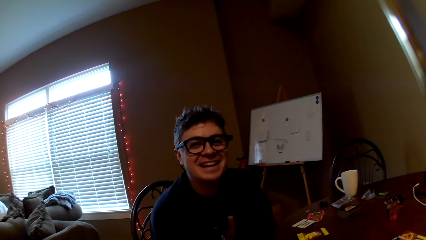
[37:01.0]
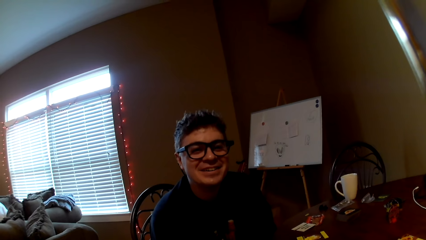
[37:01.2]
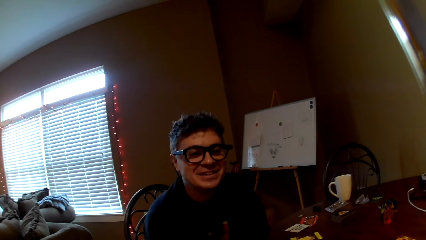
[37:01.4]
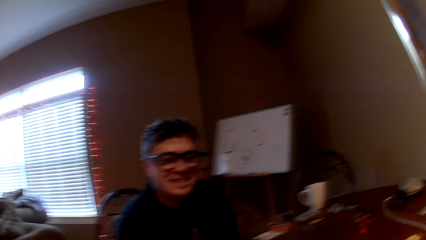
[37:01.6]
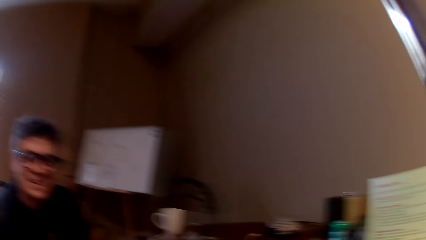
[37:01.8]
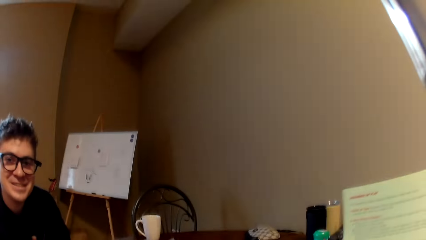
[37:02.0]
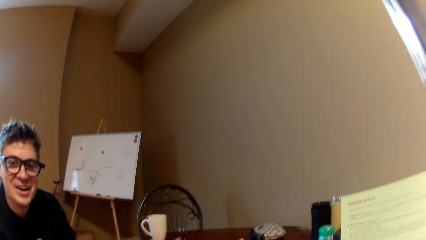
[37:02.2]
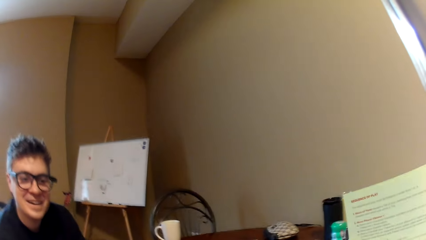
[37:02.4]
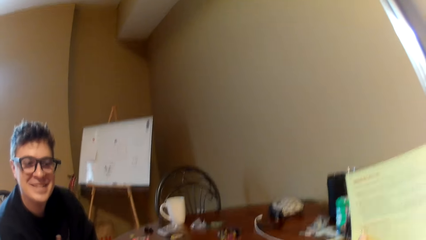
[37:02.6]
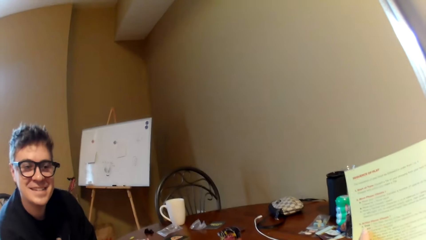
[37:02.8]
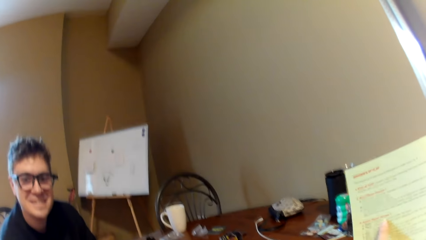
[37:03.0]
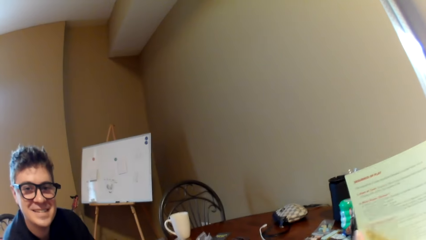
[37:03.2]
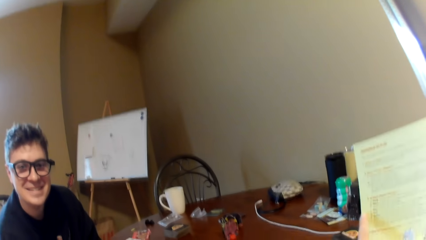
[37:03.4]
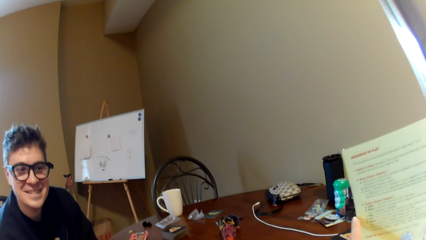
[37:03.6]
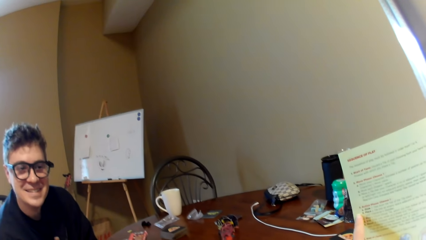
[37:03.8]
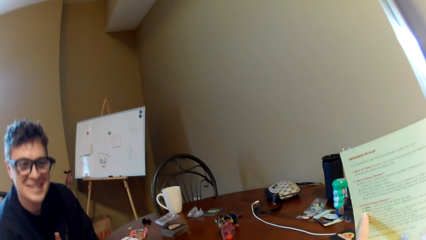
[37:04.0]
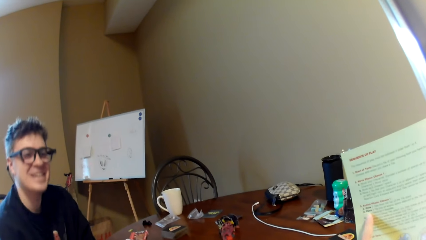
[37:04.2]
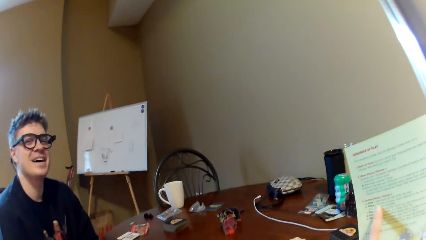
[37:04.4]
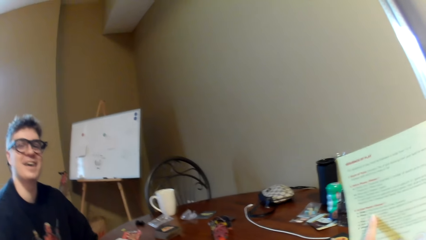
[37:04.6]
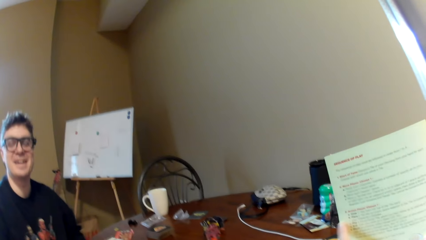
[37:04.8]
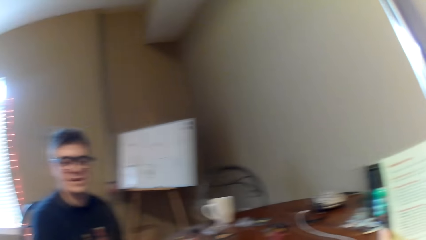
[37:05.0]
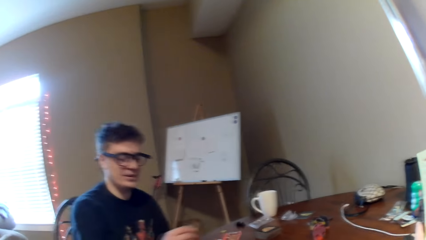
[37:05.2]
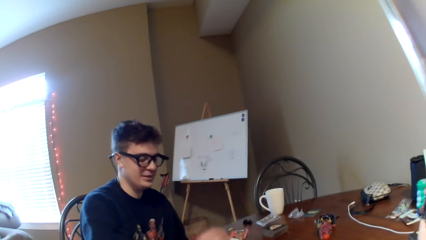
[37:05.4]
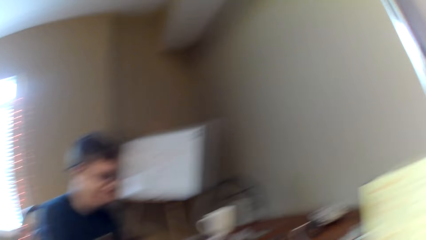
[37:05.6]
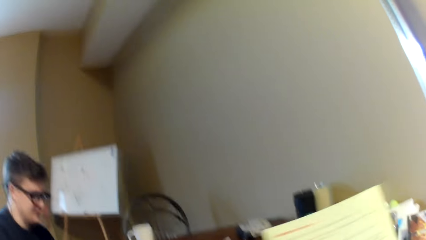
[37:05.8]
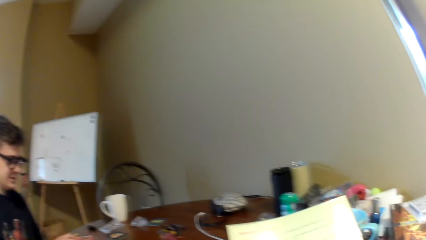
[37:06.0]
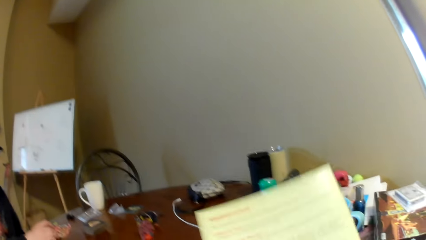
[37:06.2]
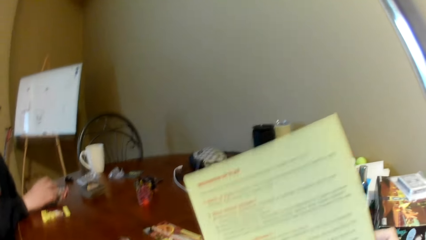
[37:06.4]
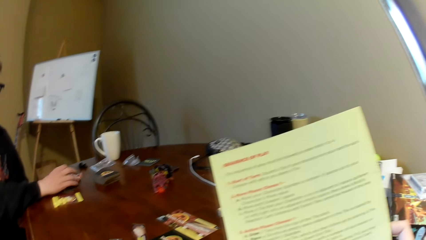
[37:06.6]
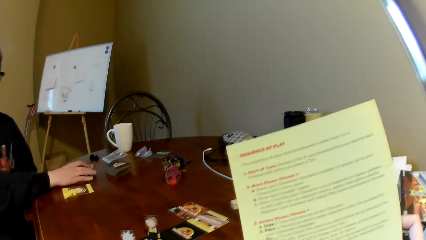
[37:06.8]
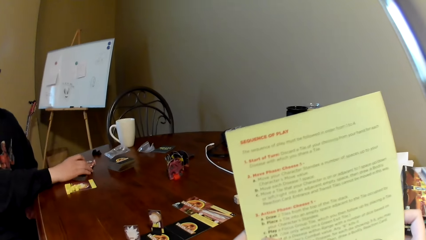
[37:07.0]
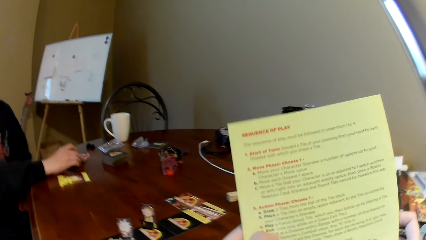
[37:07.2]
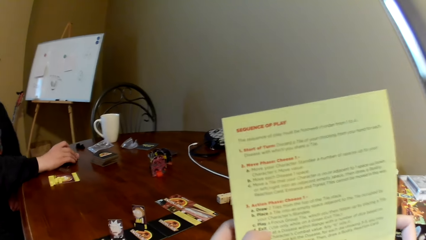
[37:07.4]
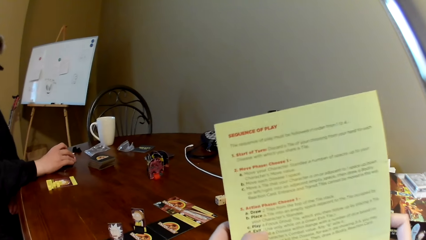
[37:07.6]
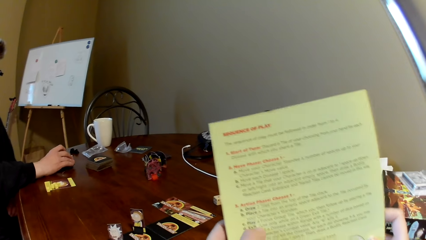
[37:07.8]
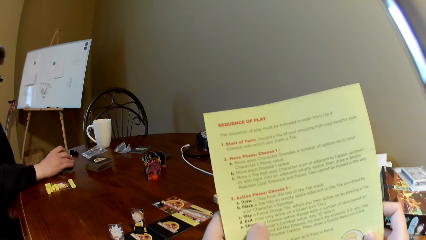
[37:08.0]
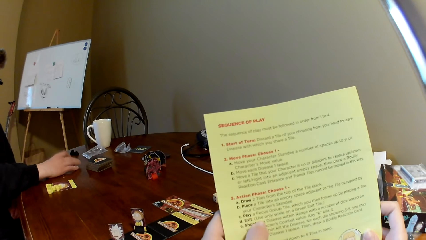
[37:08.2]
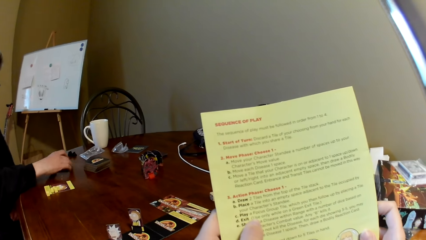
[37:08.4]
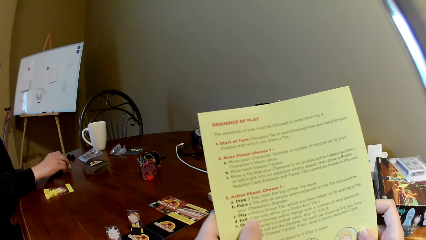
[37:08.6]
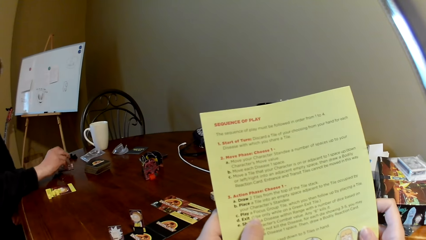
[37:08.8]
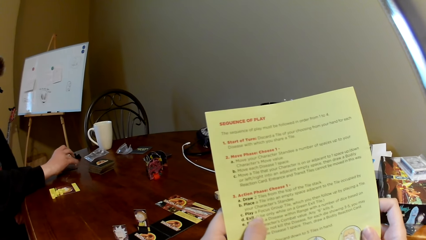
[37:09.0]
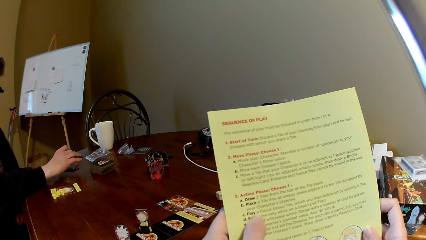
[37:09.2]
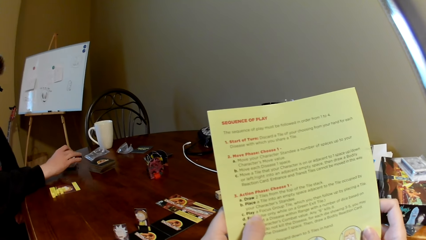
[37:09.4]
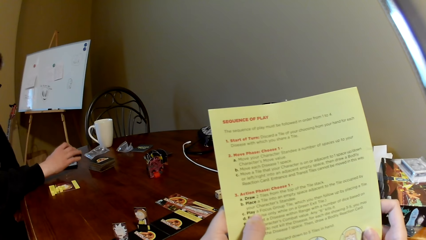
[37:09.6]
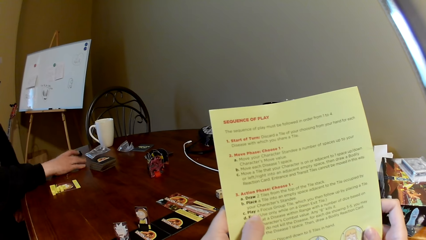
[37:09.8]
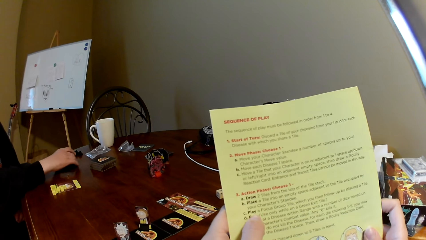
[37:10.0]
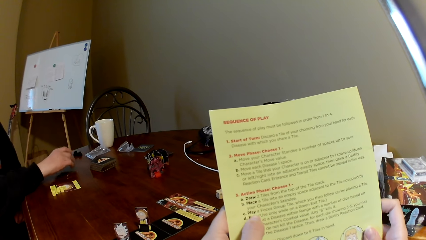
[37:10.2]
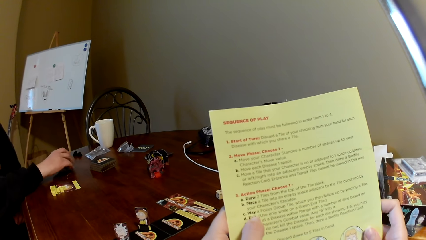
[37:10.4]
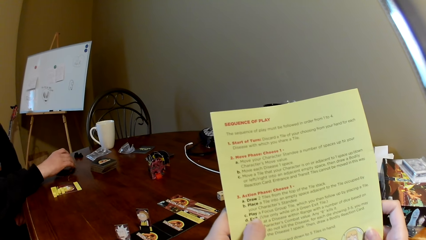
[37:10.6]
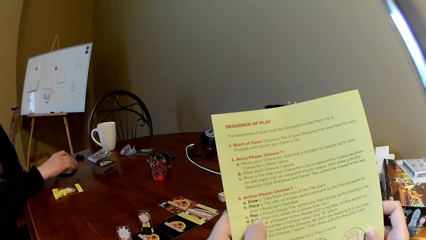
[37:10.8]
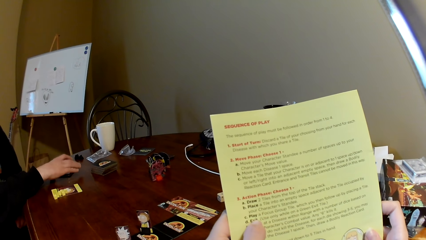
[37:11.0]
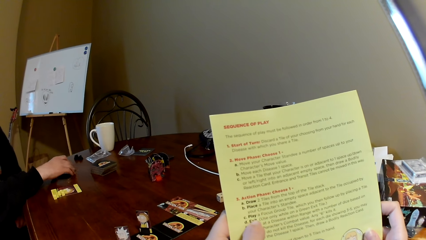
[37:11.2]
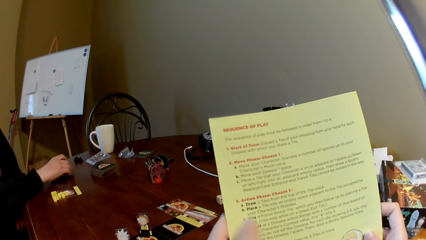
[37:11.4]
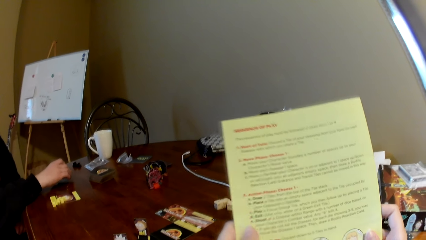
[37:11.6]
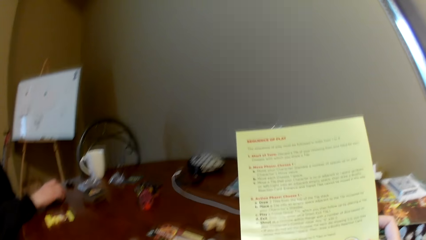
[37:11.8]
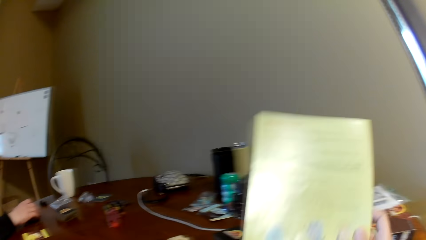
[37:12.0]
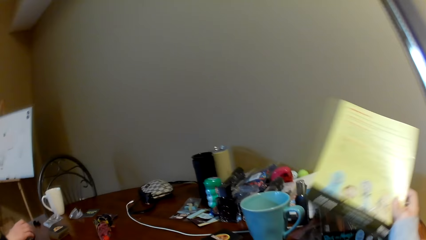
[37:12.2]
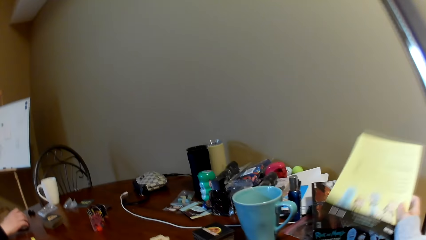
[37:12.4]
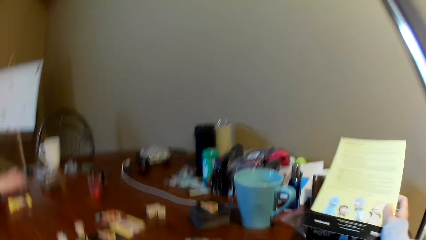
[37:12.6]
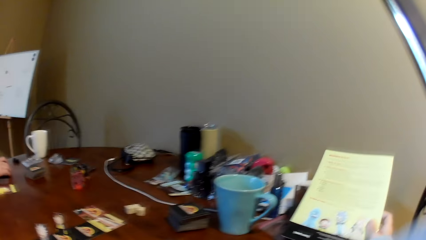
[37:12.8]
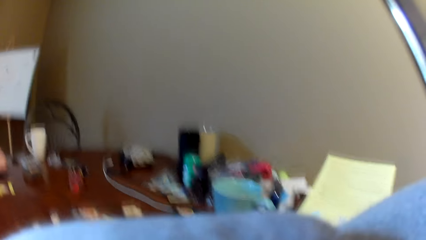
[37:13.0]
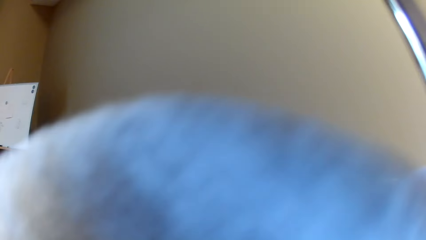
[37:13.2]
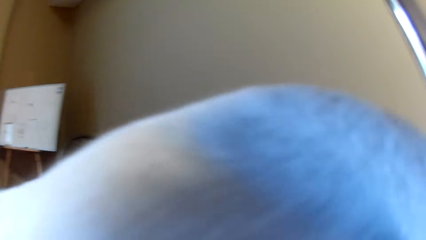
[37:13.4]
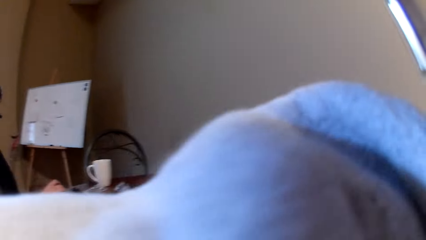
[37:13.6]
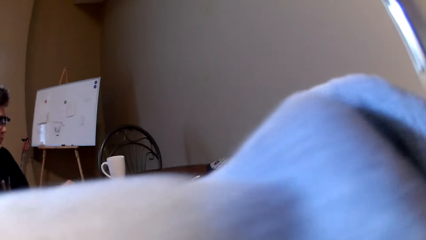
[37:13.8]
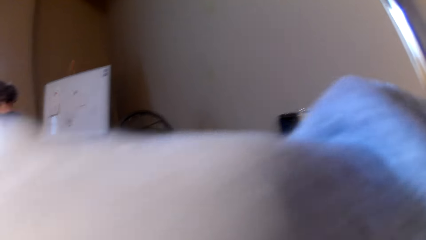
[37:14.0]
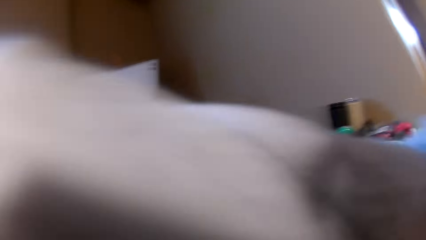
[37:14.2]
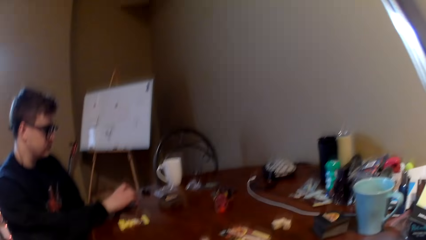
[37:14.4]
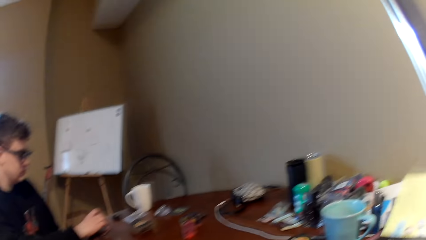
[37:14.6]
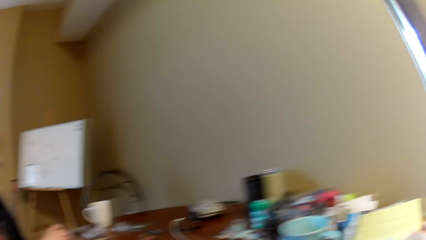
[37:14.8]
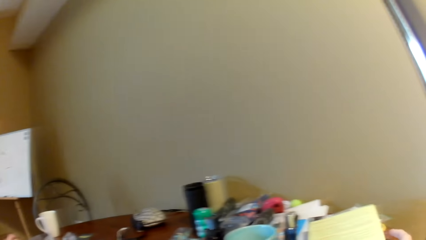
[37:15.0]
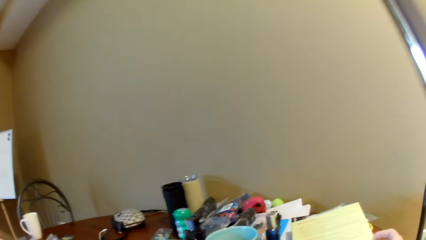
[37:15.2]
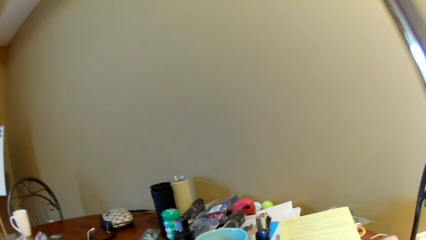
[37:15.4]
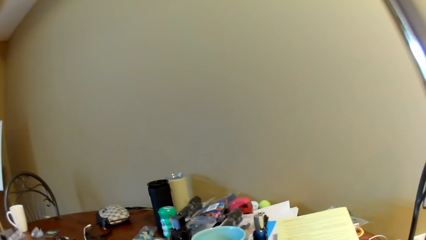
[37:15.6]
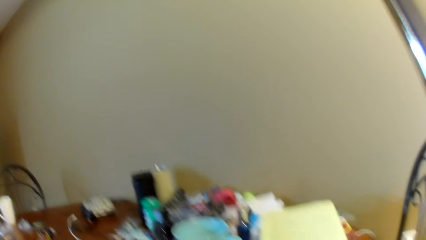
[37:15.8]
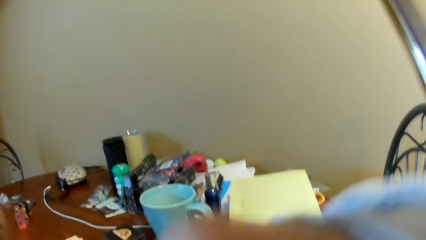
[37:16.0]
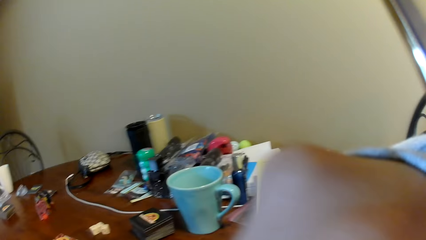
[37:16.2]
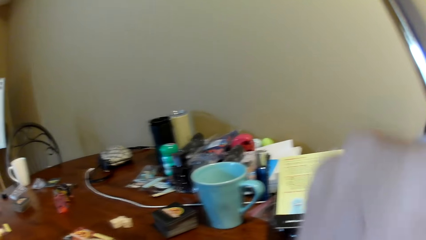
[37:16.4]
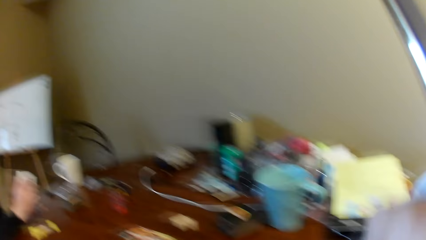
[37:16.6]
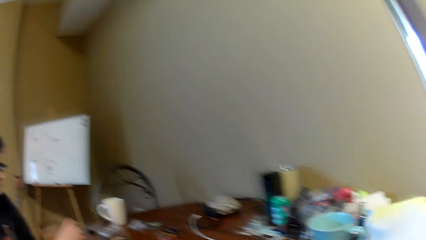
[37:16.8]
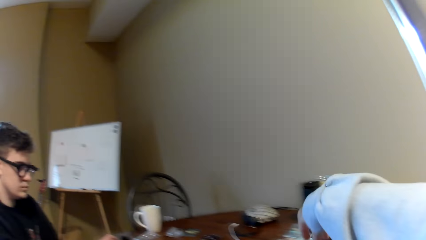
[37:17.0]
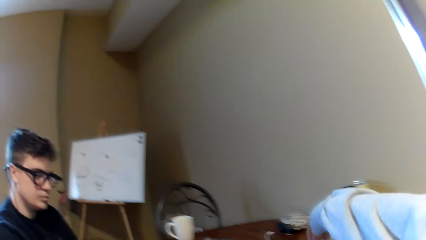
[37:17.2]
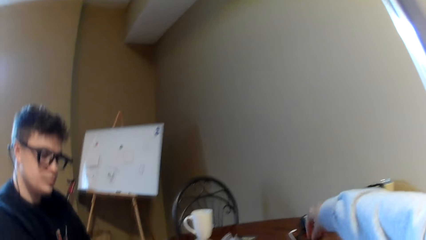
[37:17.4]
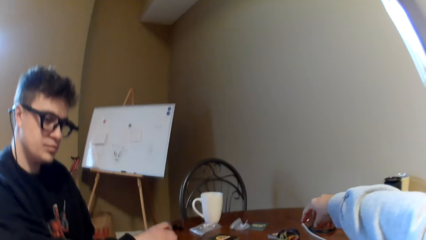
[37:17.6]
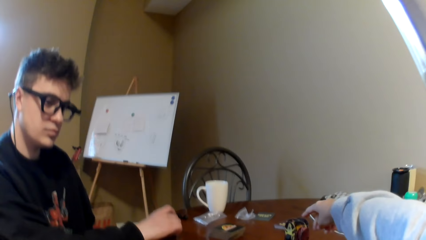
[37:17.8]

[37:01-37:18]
The camera wearer points at the book. A man converses with the camera wearer and holds the cards. The camera wearer reads the book. The man touches the playing cards. The camera wearer puts the book on the other side. He lifts the left hand and puts down his hand. He looks around.
